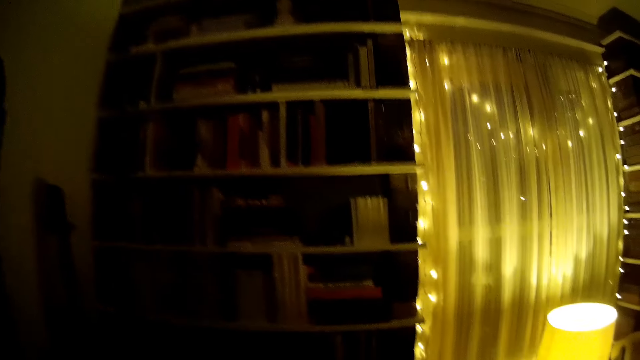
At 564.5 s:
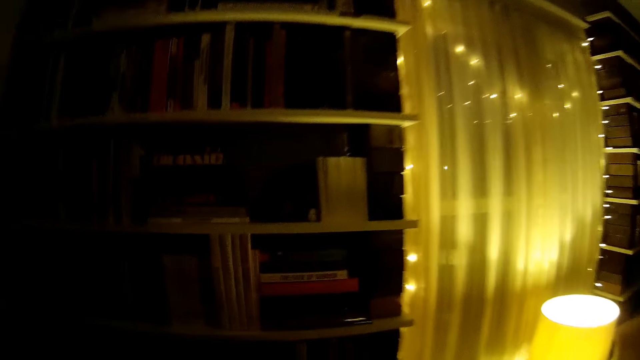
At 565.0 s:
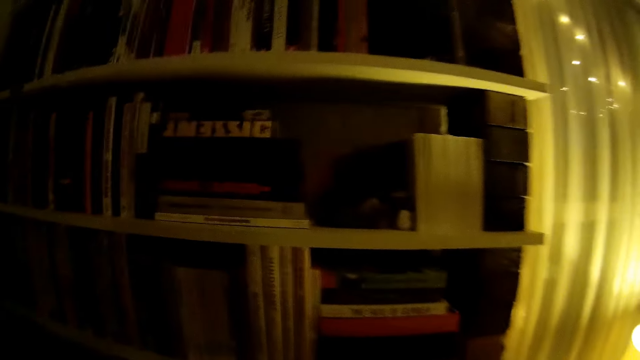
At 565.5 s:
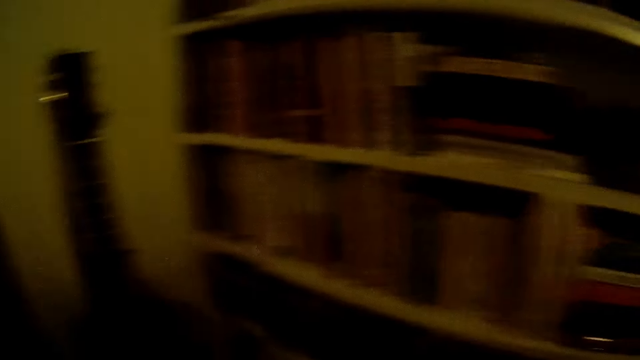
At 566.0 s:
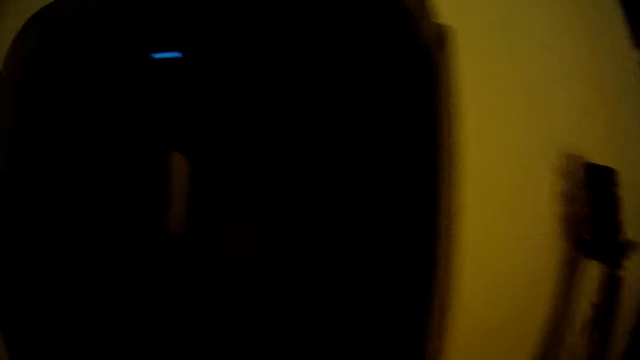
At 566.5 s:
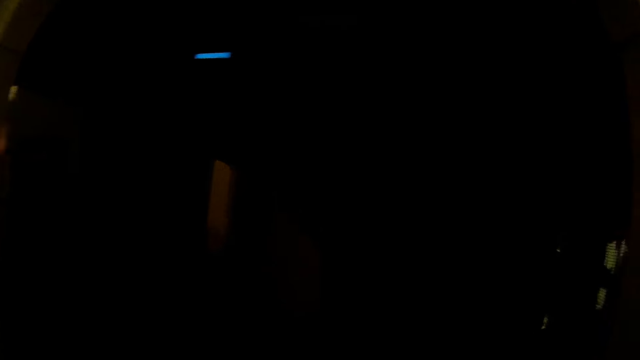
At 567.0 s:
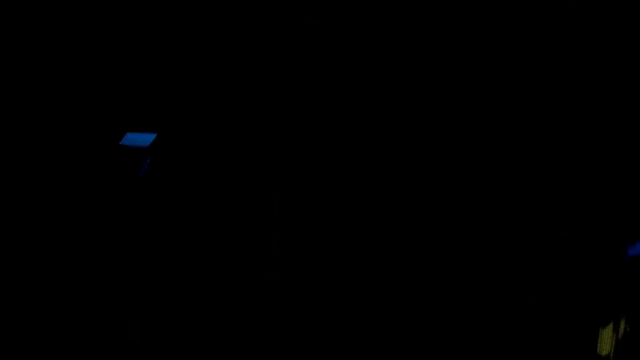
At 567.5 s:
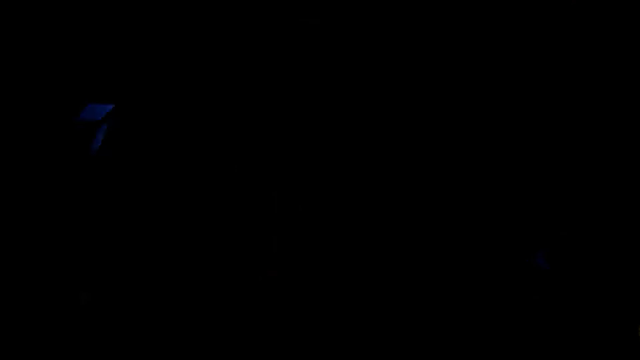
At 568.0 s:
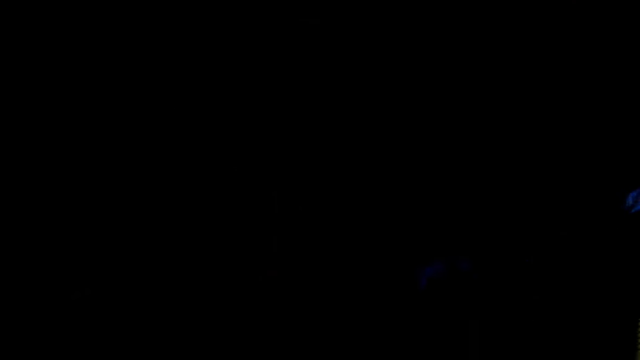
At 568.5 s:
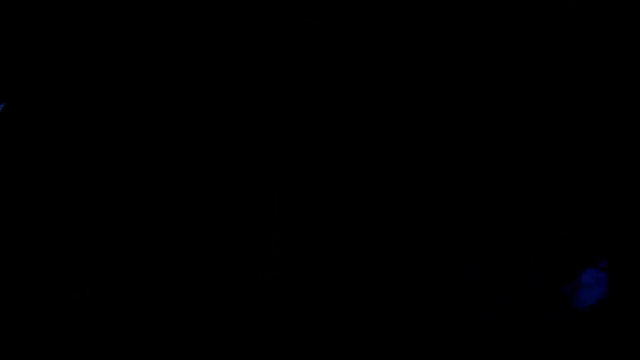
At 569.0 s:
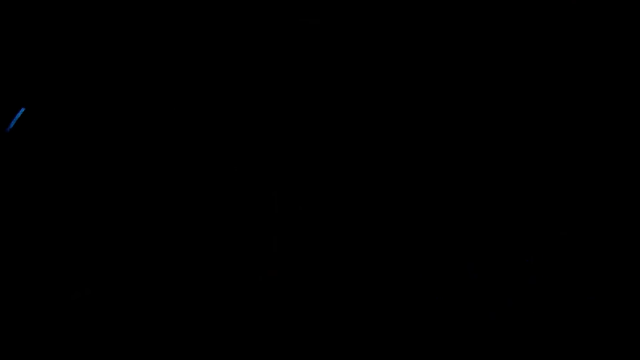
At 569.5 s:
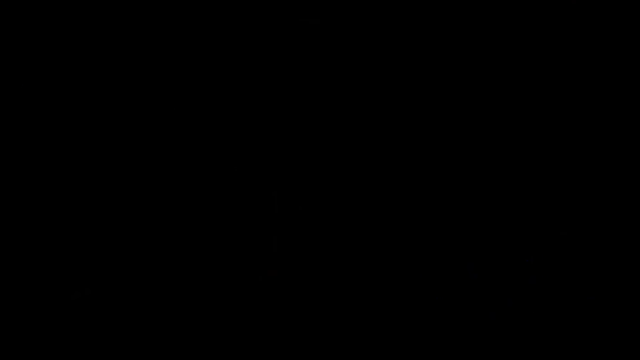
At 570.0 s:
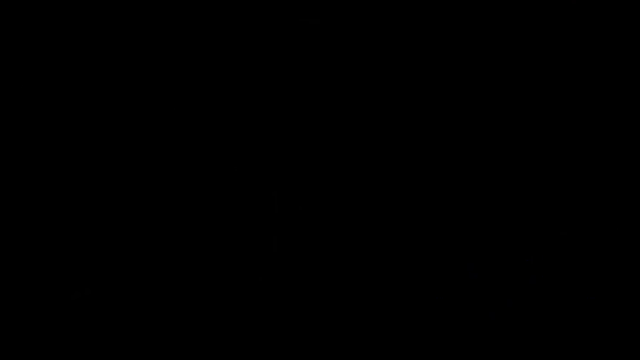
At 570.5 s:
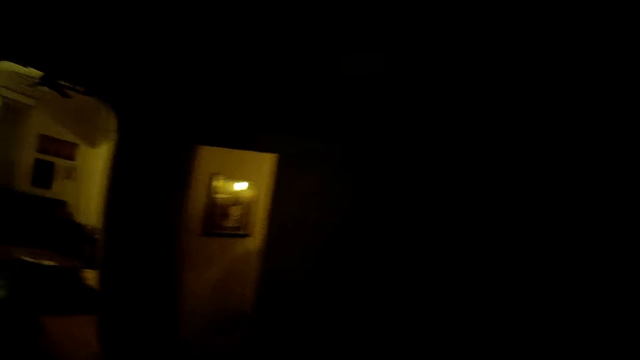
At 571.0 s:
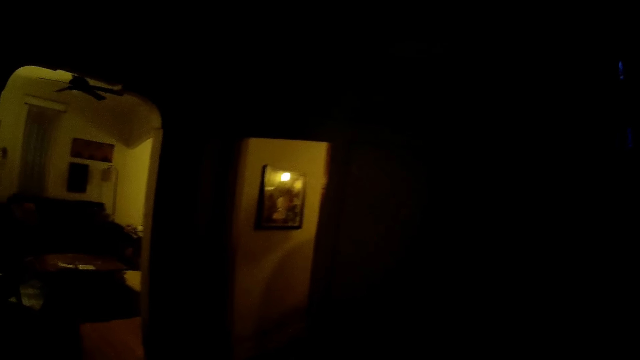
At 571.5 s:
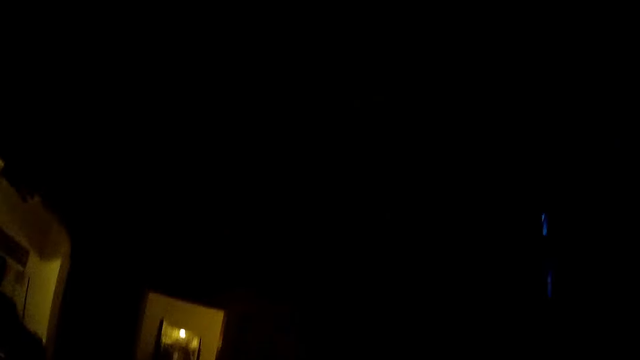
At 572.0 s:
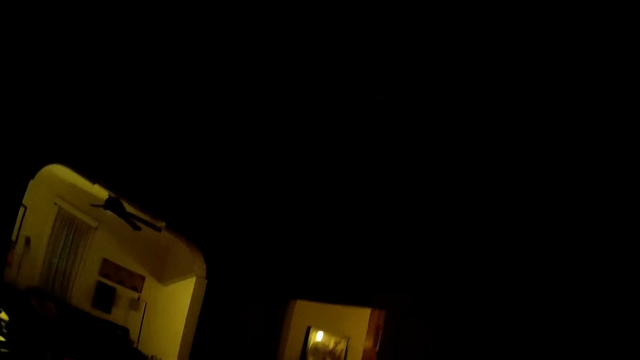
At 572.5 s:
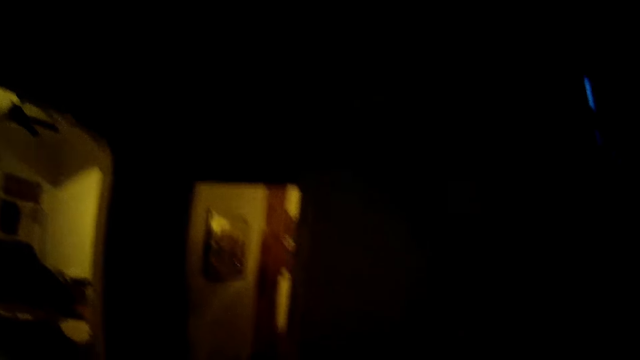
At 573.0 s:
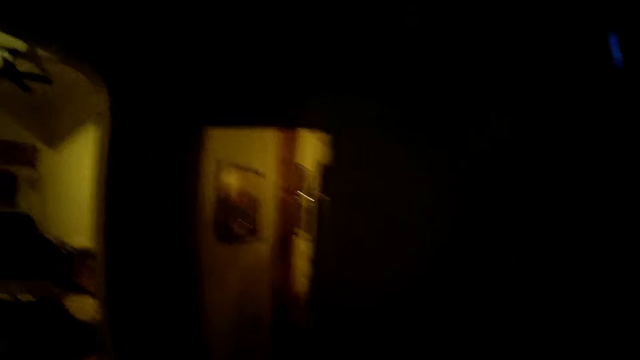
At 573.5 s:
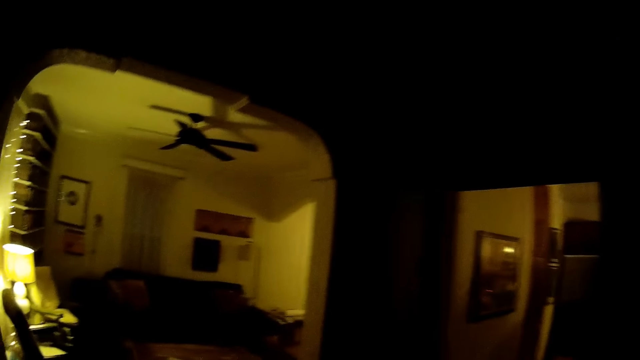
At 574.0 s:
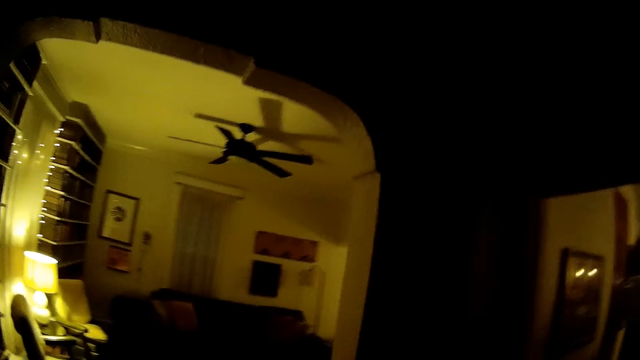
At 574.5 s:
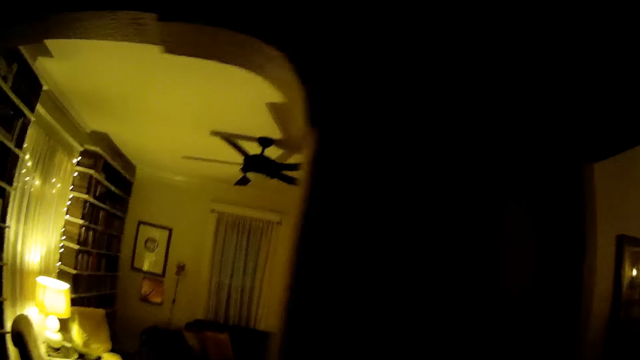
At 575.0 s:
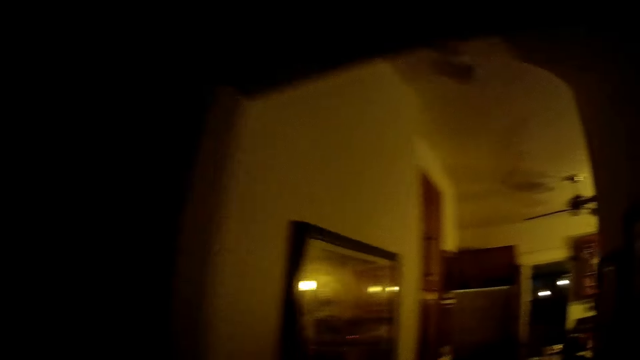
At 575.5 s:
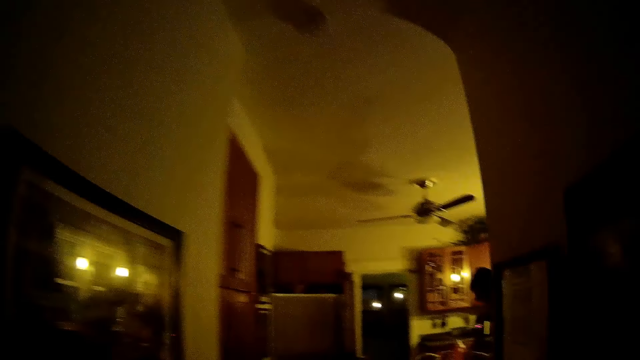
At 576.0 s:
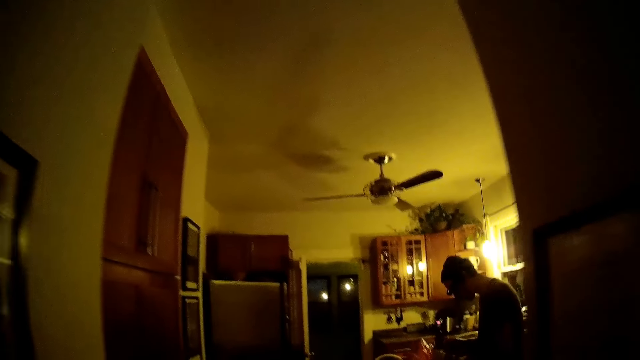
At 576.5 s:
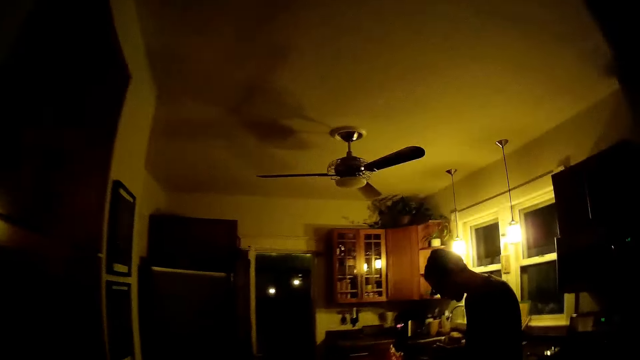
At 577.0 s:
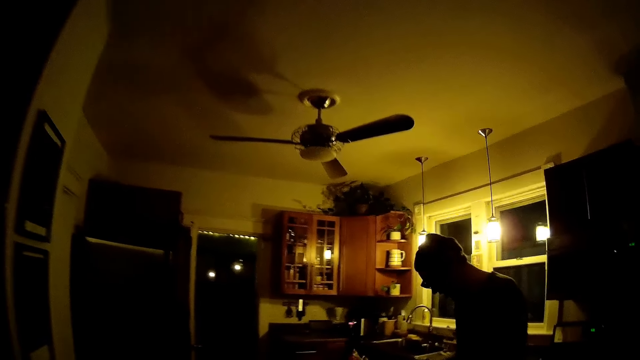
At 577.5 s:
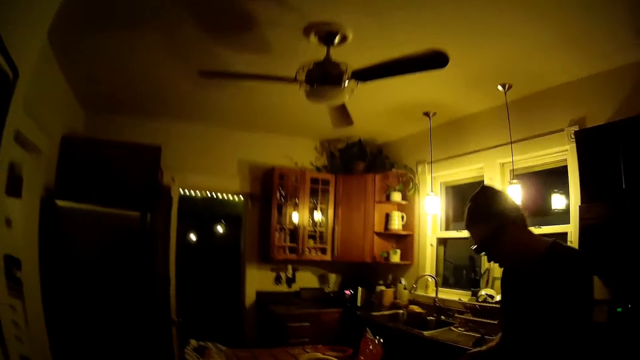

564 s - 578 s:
The camera wearer walks from the living room to the kitchen. The man interacts with the camera wearer.

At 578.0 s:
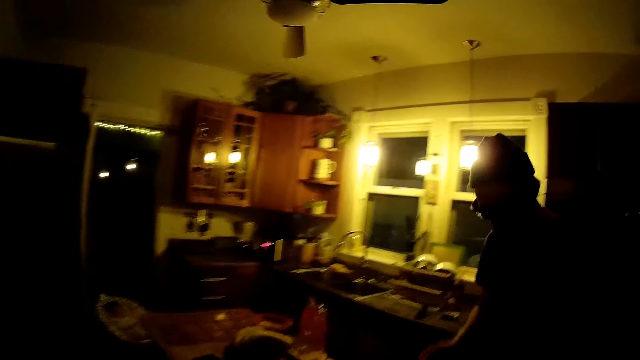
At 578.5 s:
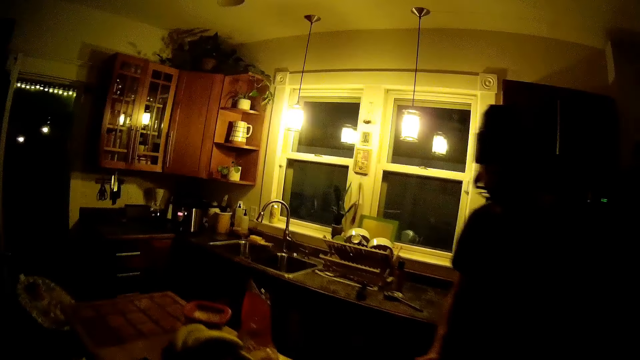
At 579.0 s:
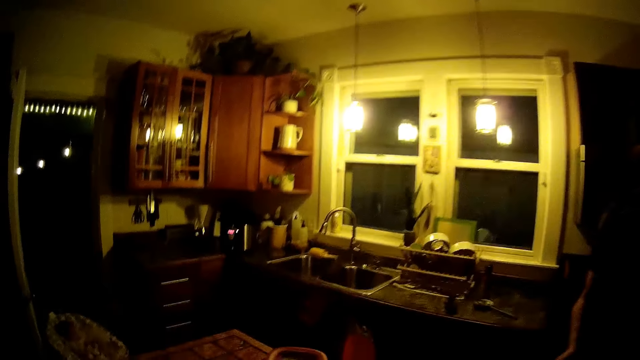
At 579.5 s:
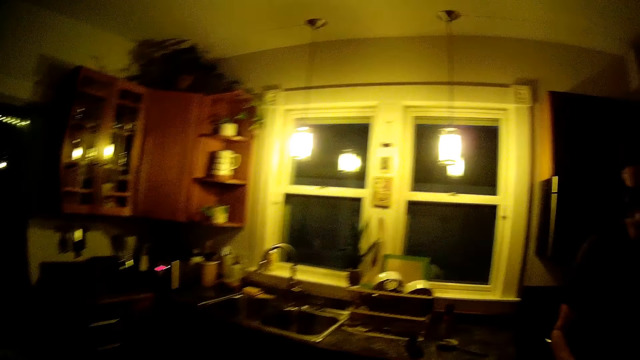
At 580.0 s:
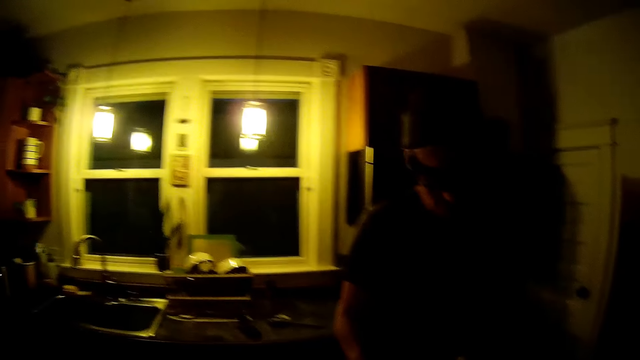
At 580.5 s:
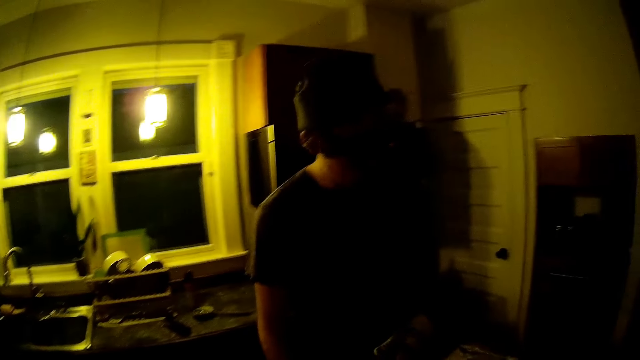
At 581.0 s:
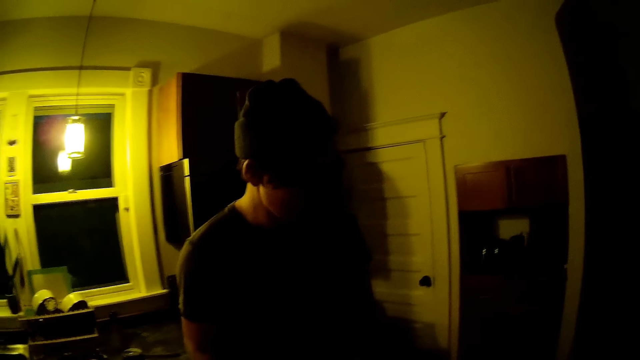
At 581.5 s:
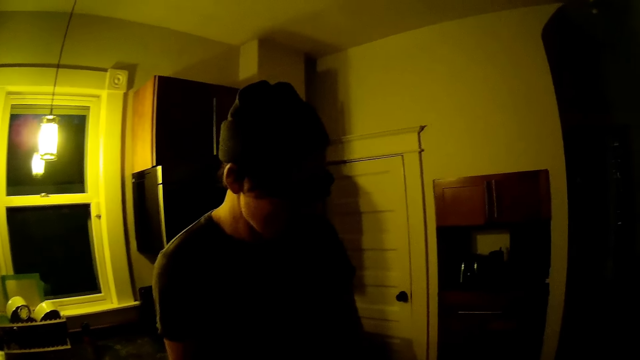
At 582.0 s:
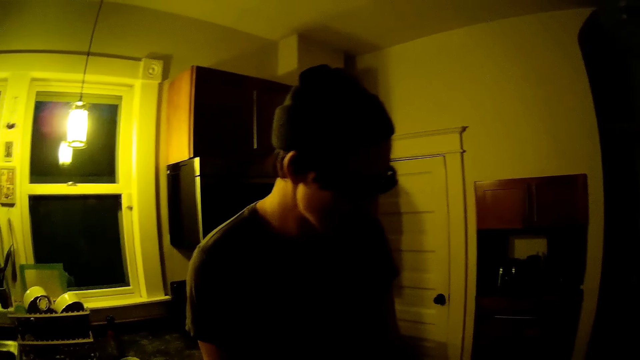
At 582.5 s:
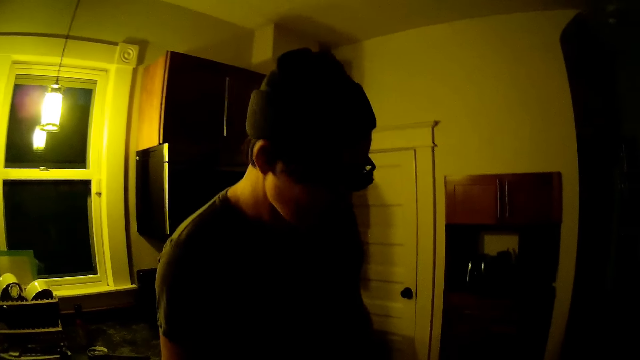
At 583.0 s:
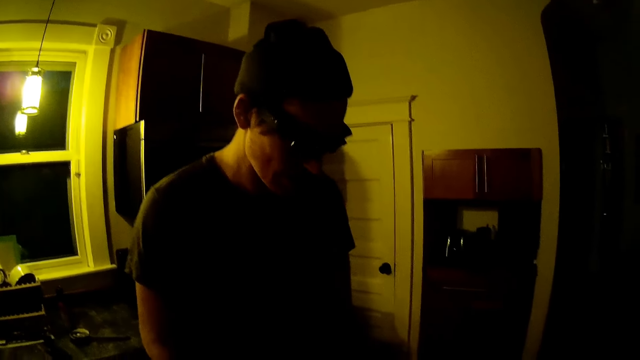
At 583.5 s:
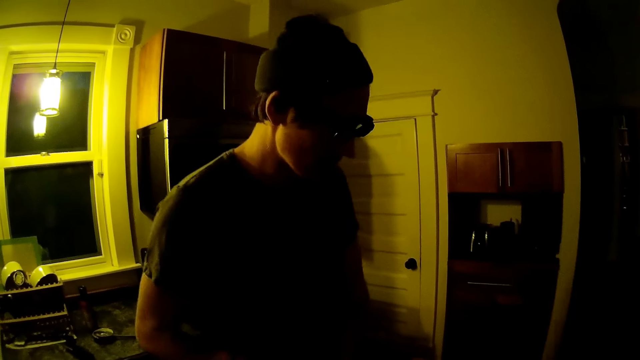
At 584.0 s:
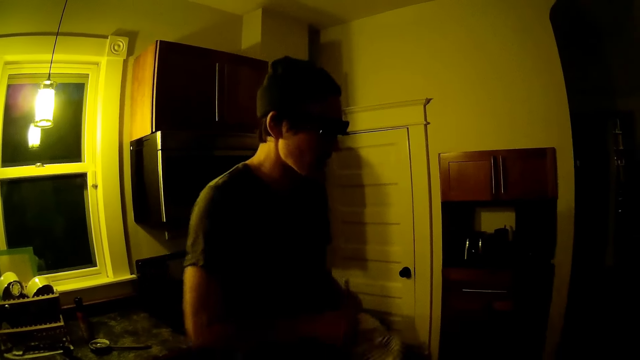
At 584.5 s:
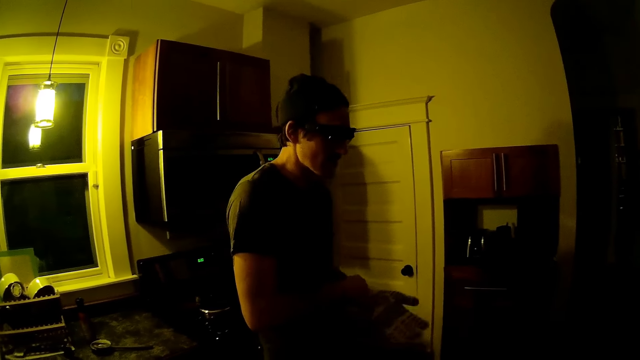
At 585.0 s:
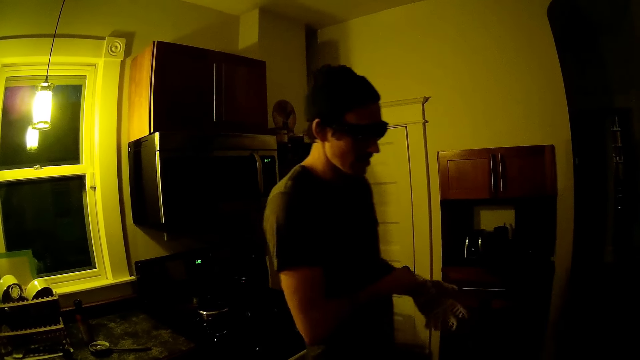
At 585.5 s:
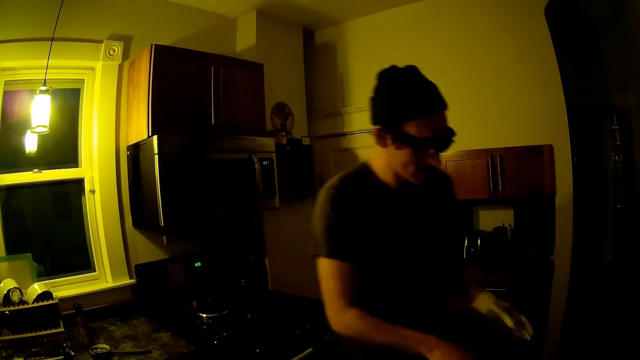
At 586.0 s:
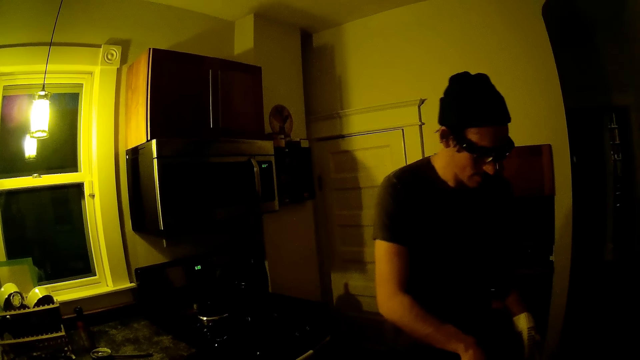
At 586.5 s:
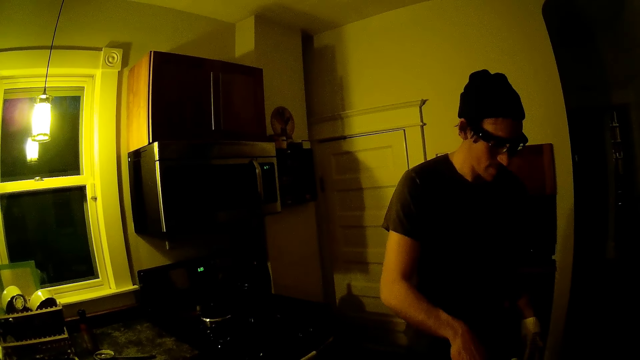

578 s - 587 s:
The man wears a glove on his left hand with his right hand.
